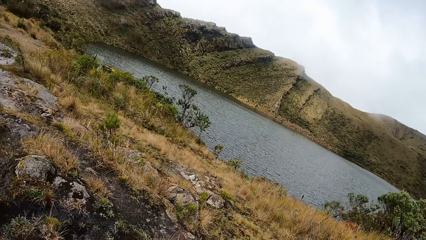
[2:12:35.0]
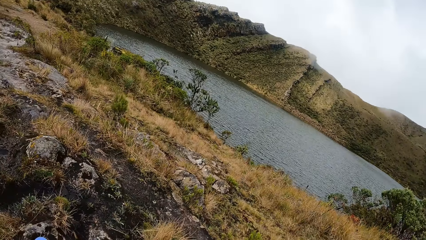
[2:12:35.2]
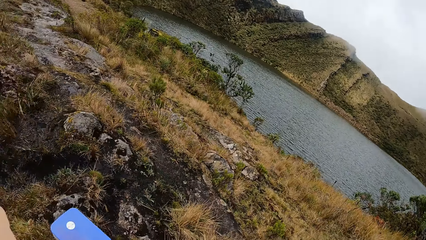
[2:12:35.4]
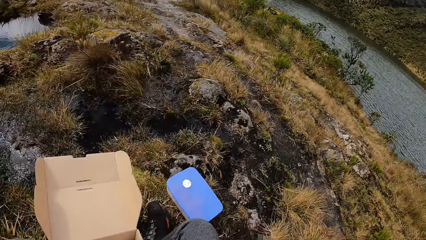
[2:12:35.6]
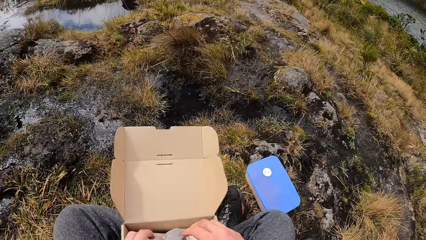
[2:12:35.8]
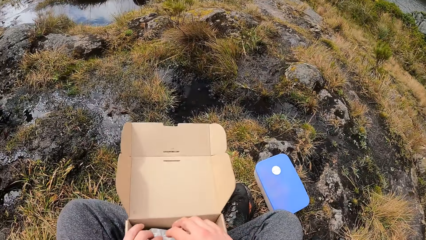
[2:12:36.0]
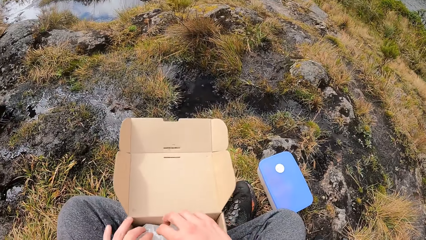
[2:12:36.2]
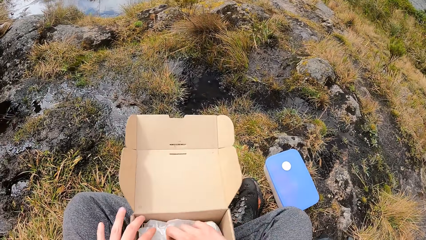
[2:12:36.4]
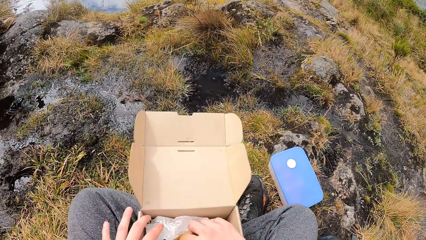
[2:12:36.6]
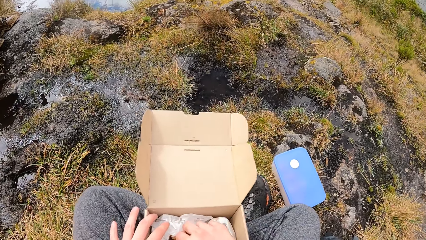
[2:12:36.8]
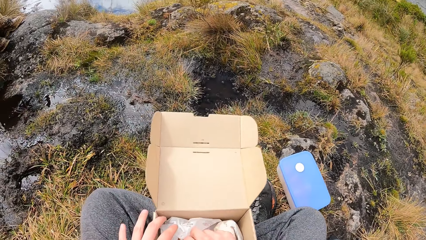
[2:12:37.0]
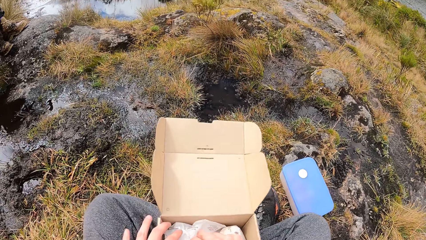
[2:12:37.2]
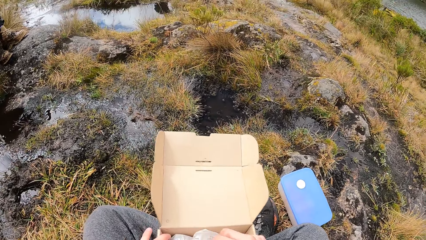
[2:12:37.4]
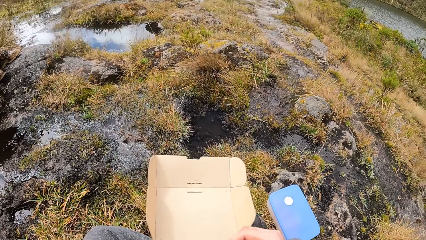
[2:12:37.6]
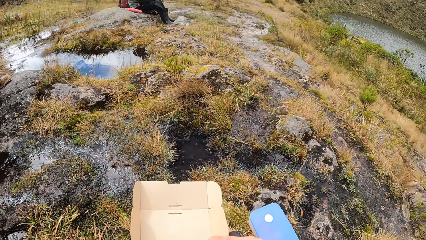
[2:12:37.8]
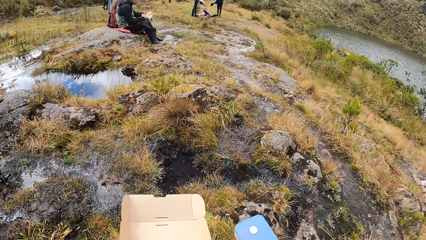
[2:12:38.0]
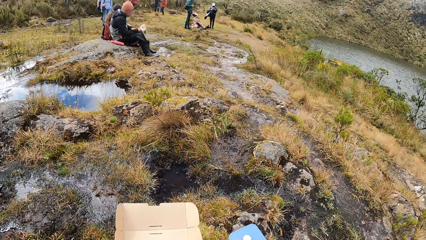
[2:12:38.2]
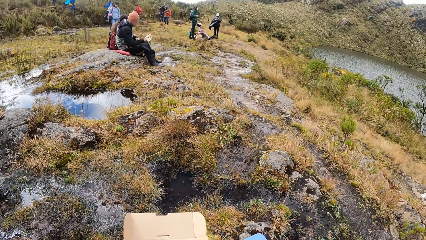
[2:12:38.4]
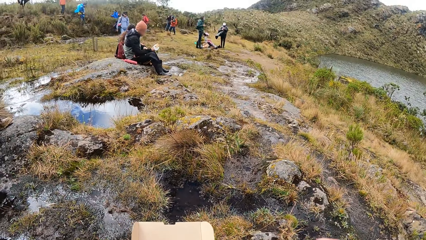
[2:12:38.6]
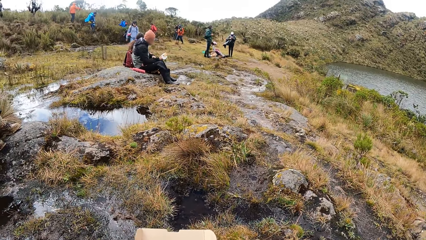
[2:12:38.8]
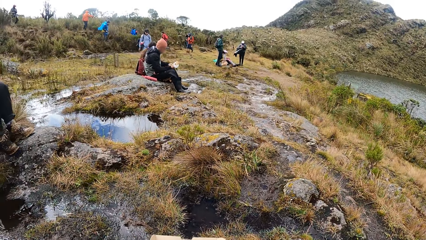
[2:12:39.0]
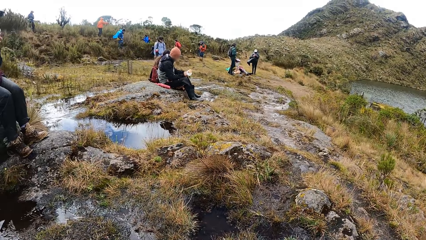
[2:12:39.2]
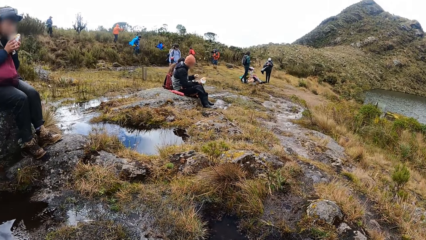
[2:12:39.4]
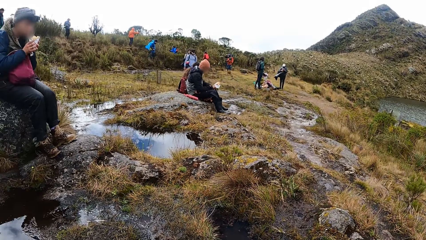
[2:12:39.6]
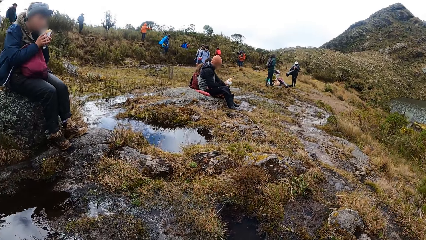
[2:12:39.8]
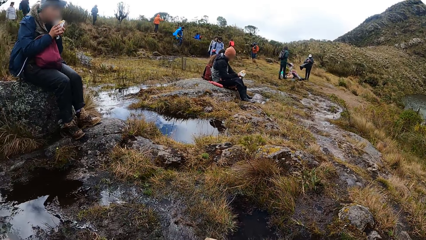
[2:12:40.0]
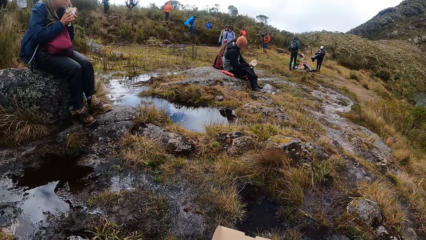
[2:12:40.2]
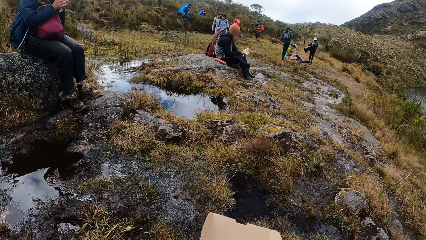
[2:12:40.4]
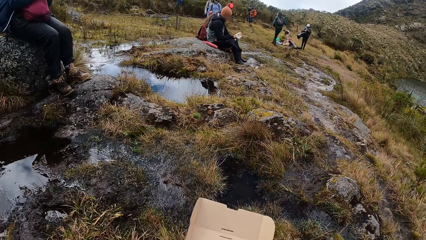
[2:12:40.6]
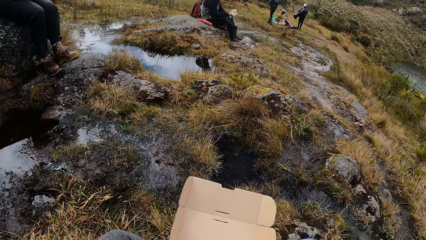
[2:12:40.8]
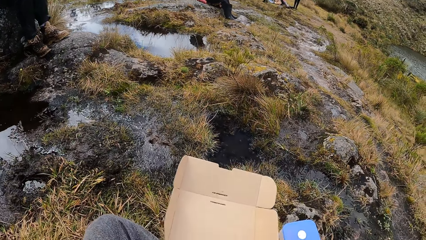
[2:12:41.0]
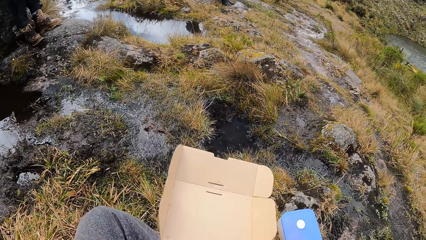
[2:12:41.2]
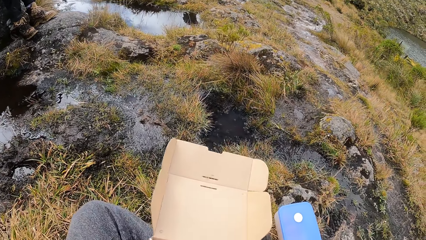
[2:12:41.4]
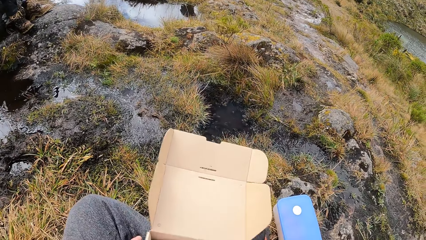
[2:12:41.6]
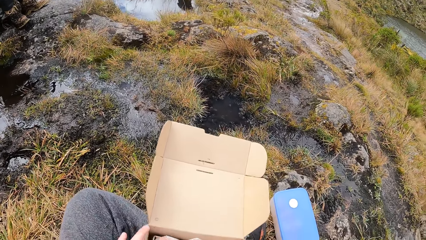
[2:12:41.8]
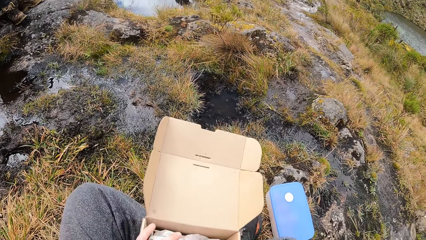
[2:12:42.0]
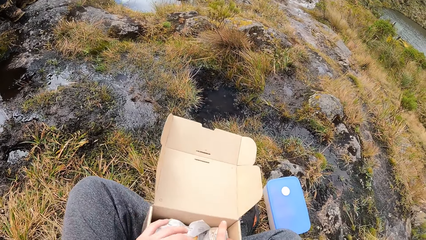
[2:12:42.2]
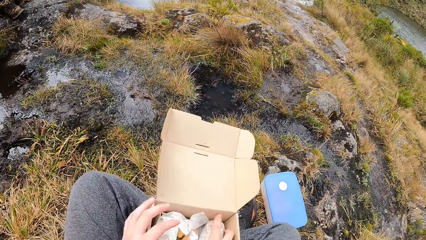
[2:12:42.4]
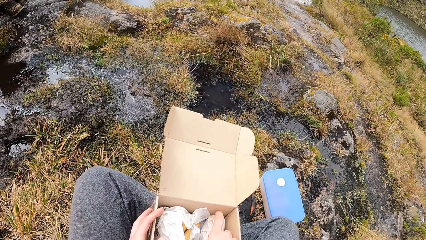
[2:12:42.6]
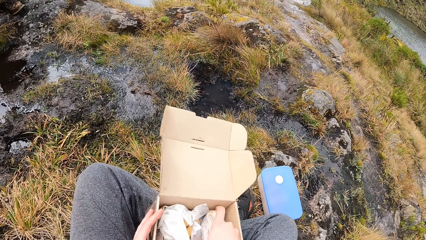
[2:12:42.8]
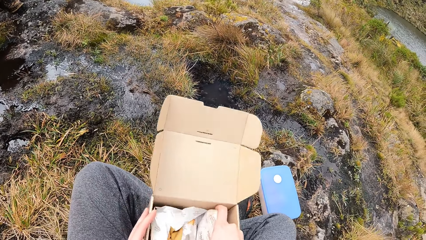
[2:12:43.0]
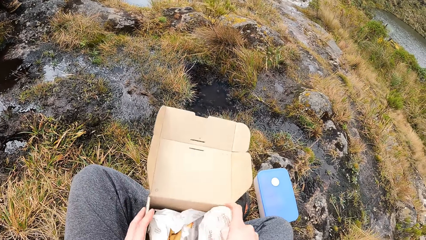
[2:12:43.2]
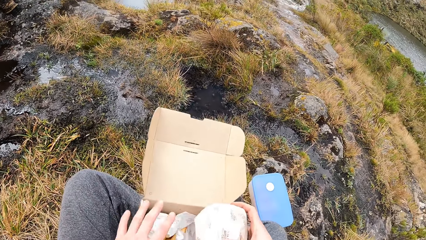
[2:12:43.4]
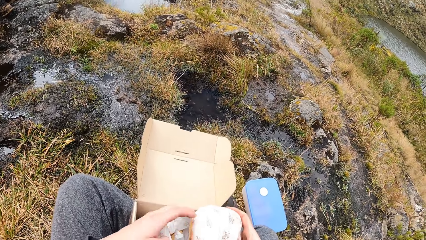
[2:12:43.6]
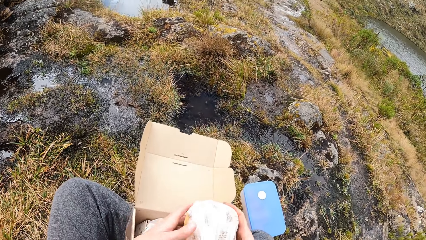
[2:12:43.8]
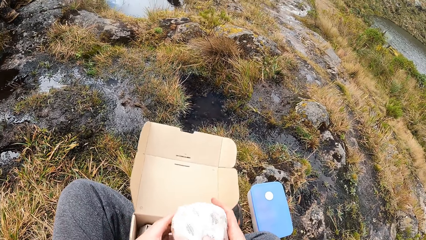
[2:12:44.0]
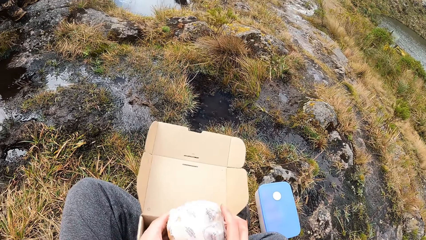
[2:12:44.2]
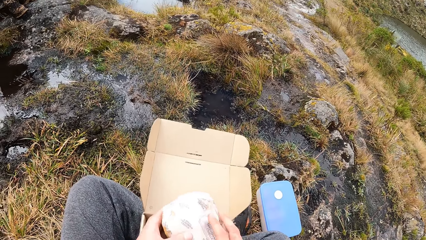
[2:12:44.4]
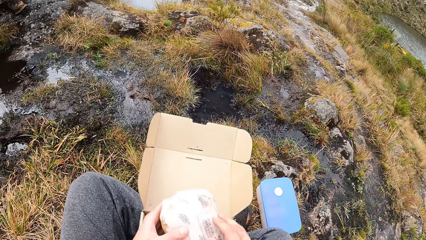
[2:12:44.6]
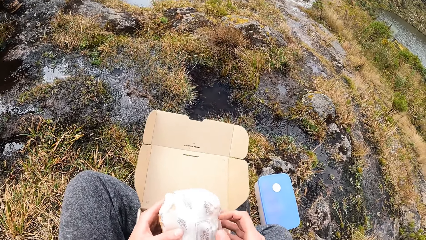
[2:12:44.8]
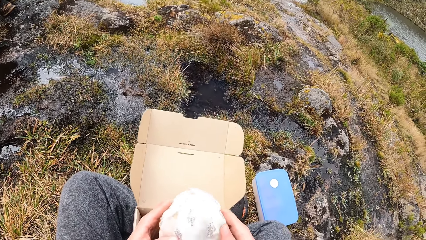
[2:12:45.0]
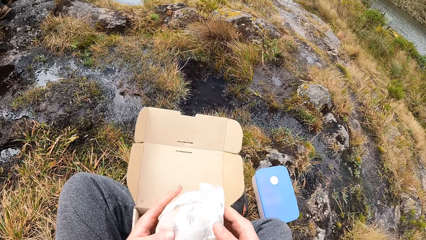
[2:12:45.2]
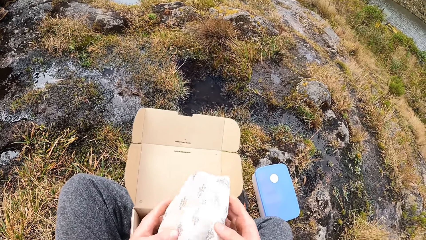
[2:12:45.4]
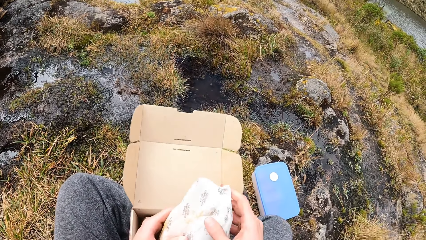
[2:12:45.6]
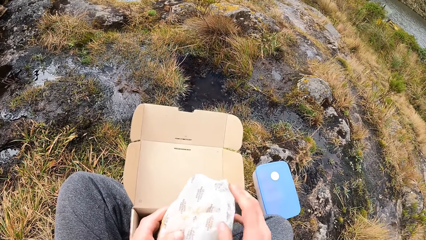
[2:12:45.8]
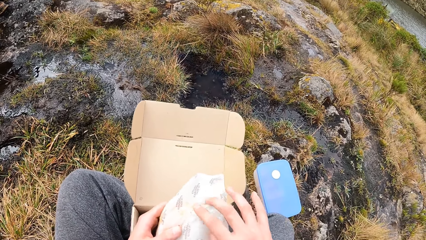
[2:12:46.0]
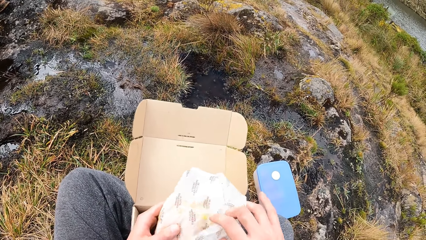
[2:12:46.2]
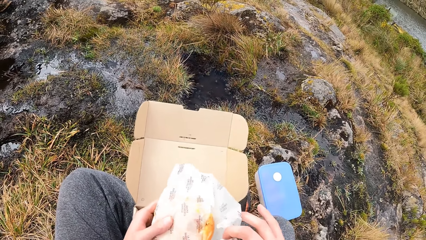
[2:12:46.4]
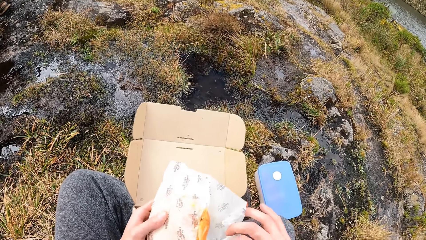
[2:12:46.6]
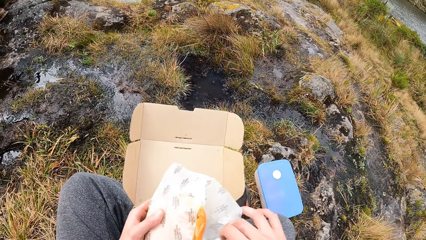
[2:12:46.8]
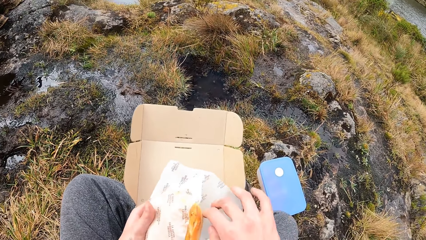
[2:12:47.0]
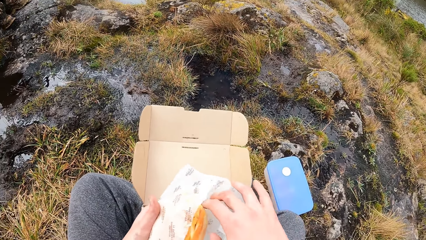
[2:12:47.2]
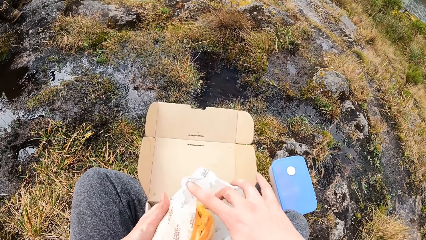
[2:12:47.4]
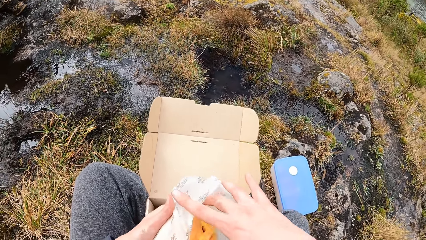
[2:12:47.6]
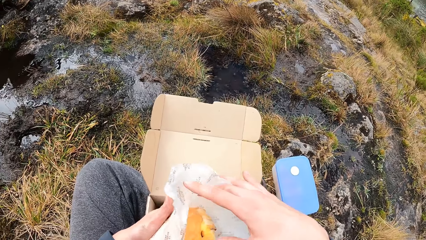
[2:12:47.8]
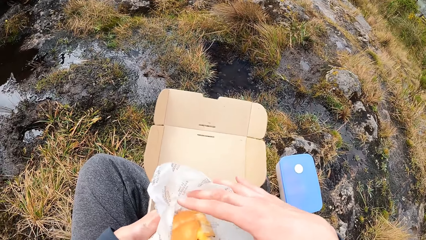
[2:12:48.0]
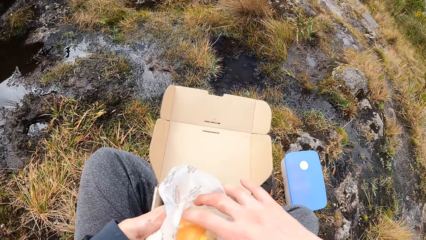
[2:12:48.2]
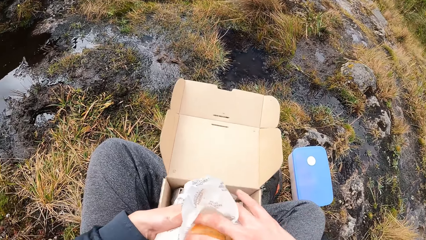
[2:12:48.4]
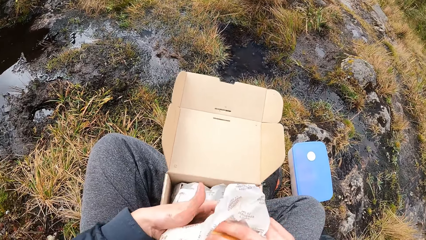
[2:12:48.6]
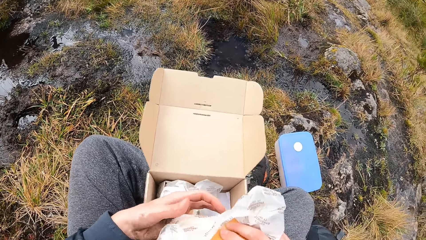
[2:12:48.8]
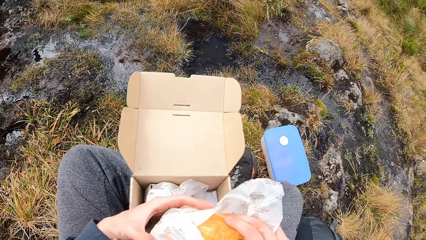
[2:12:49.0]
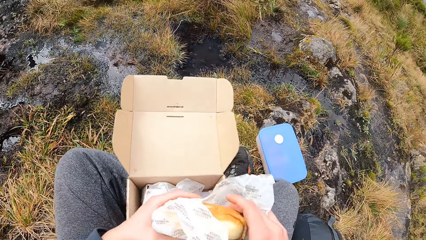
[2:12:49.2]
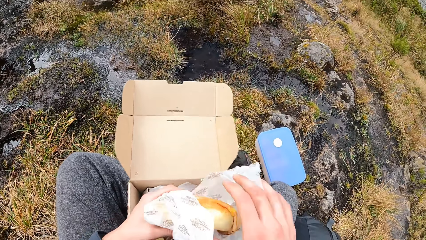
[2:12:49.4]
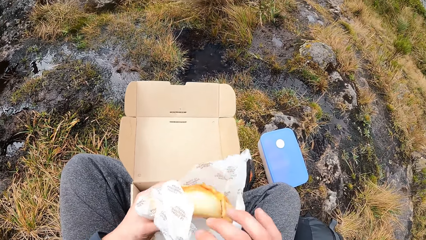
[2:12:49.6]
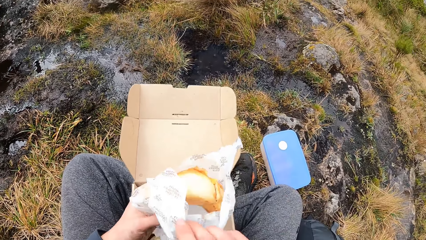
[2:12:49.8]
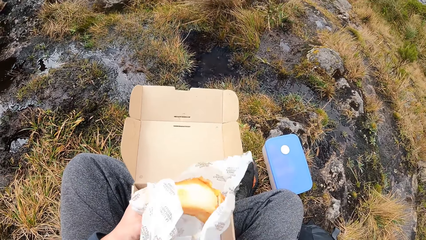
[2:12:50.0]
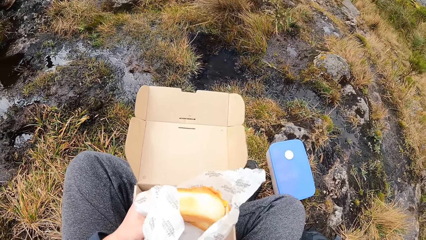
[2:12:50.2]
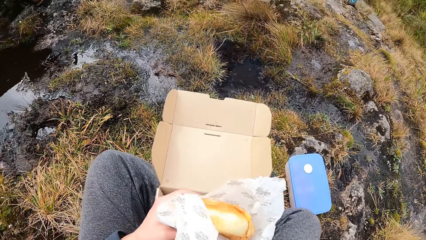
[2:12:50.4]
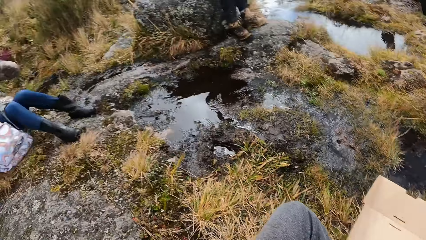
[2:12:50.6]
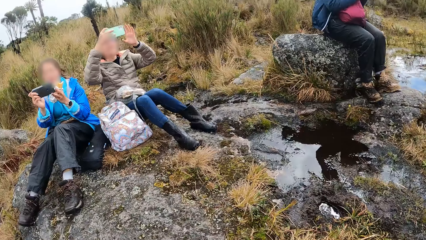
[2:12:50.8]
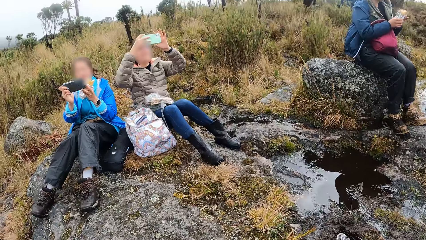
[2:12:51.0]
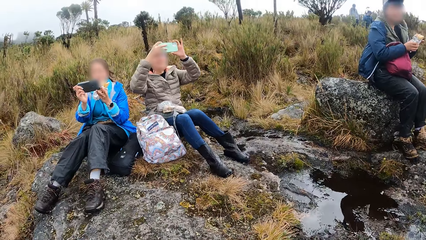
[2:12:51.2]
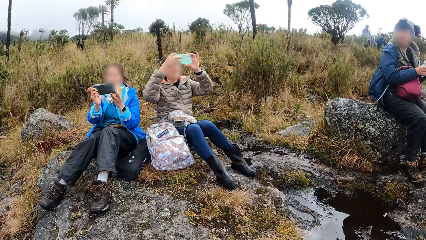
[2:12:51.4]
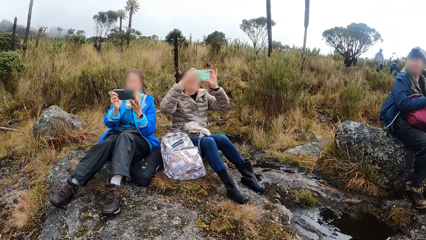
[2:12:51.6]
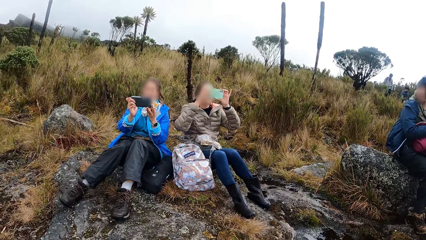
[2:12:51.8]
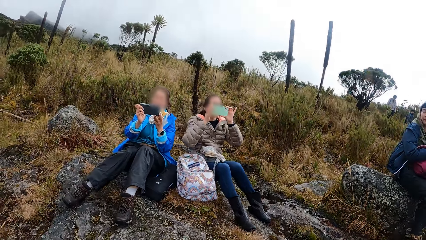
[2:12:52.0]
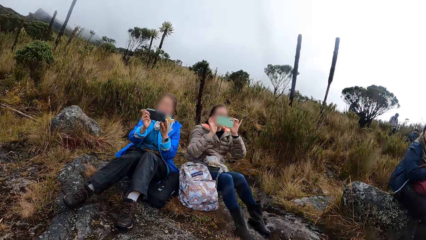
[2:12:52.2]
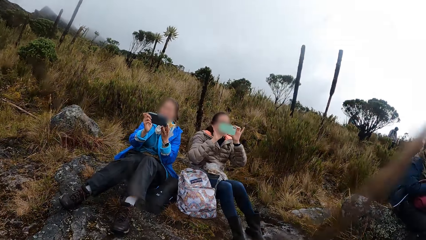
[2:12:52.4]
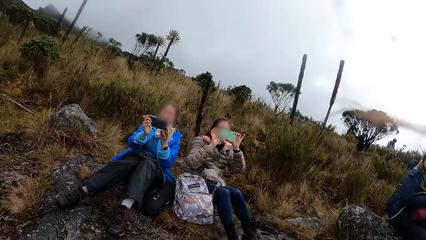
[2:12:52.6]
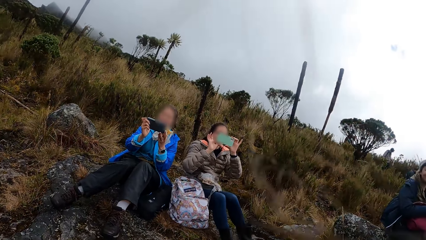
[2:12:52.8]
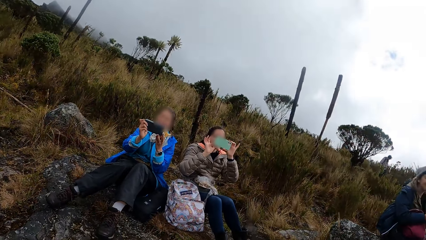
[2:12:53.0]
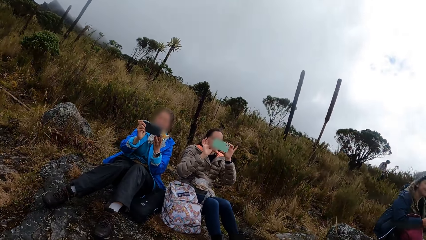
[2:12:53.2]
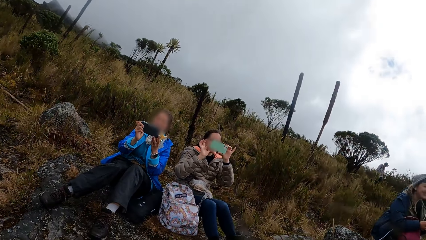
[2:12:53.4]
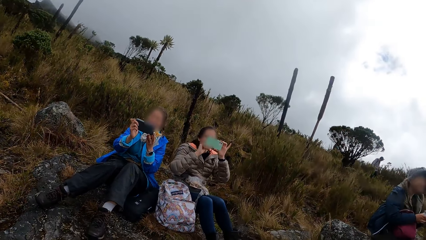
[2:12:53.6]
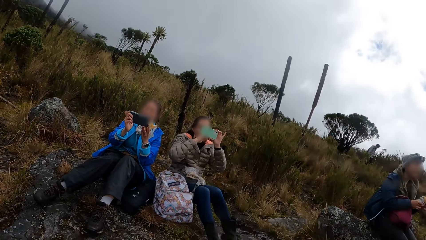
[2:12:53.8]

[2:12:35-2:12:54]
The camera wearer takes the pastry from the carton with his right hand. He opens the pastry with both hands. A woman operates a phone with both hands. Another woman operates the phone with both hands.
